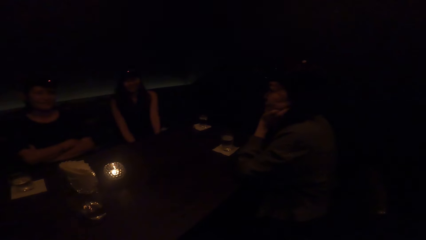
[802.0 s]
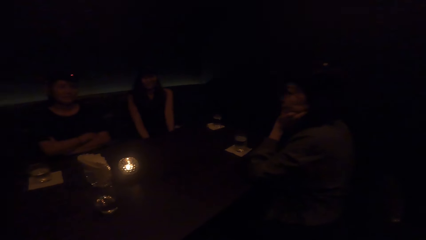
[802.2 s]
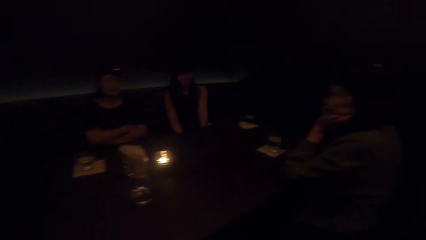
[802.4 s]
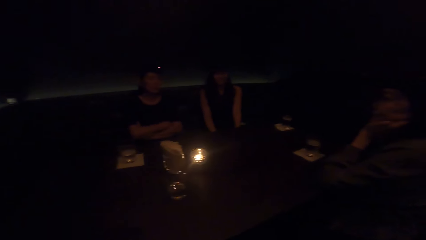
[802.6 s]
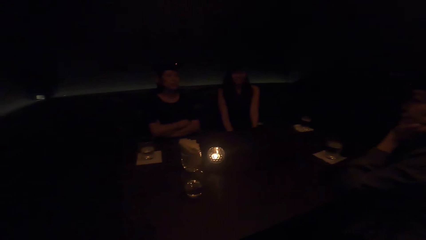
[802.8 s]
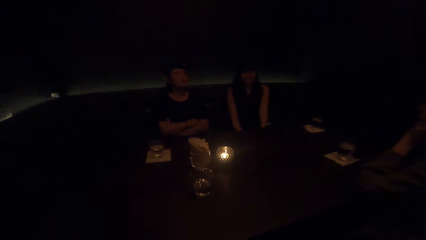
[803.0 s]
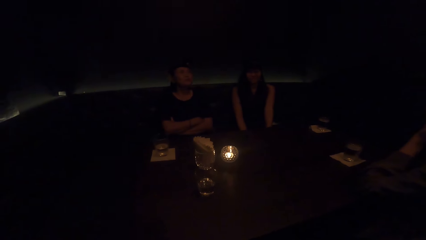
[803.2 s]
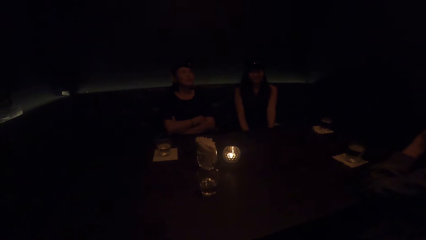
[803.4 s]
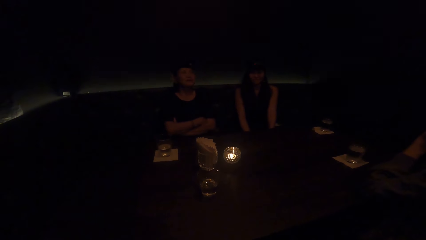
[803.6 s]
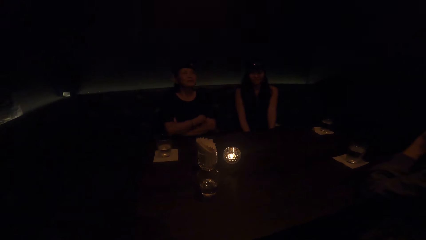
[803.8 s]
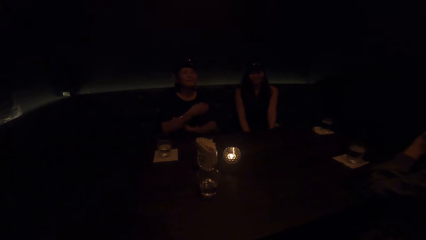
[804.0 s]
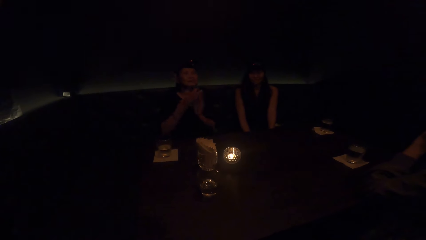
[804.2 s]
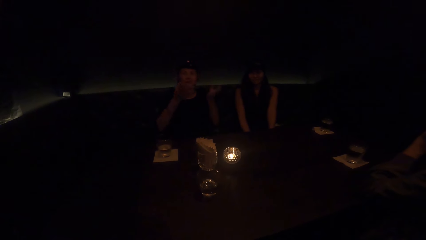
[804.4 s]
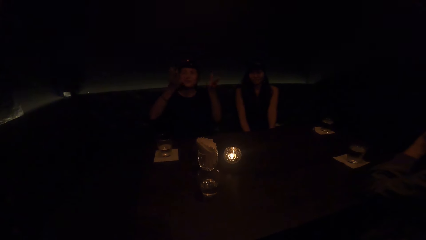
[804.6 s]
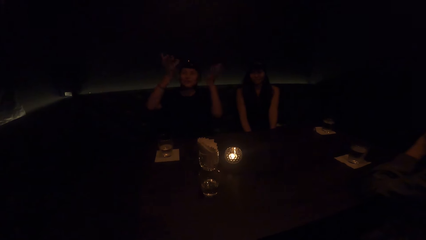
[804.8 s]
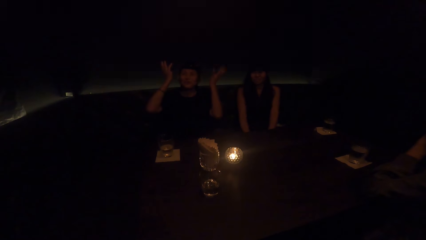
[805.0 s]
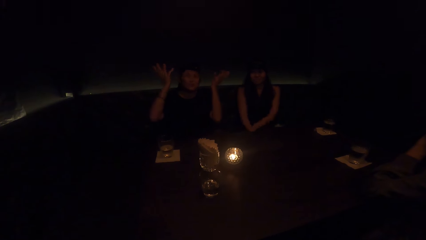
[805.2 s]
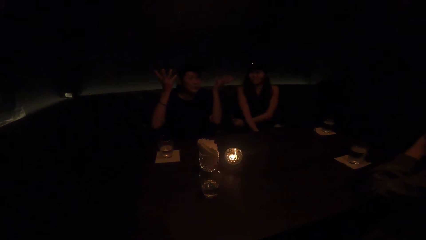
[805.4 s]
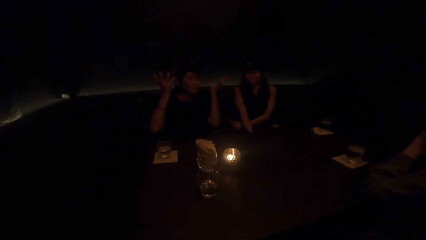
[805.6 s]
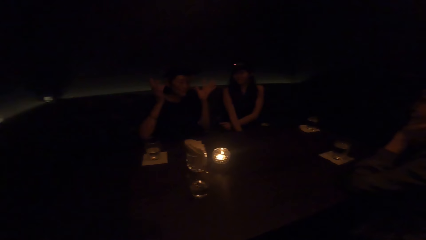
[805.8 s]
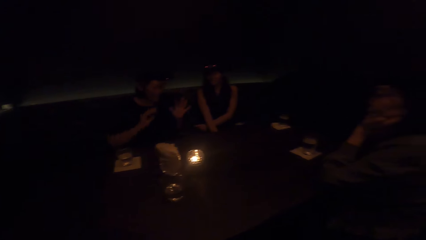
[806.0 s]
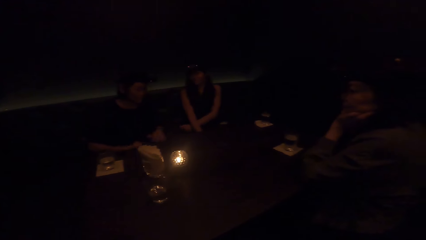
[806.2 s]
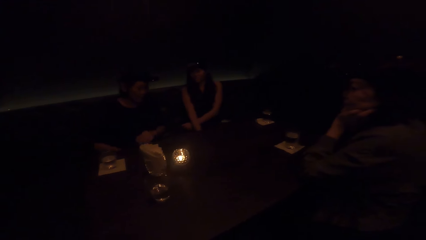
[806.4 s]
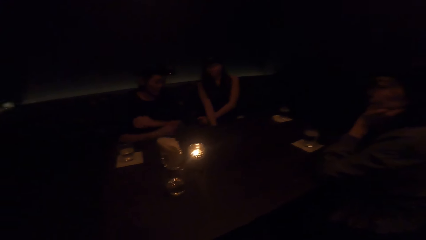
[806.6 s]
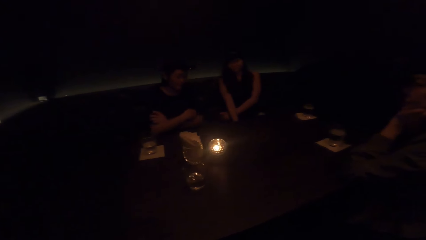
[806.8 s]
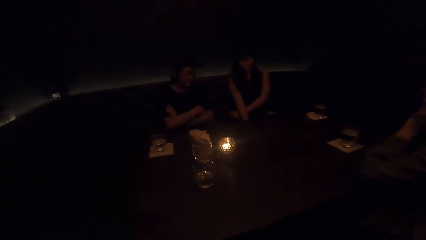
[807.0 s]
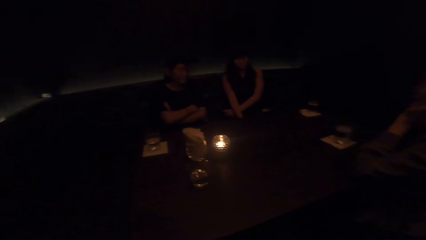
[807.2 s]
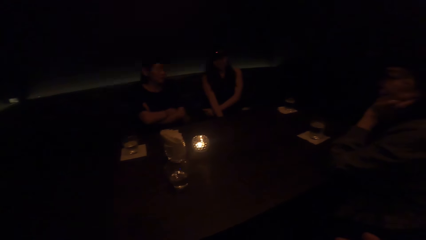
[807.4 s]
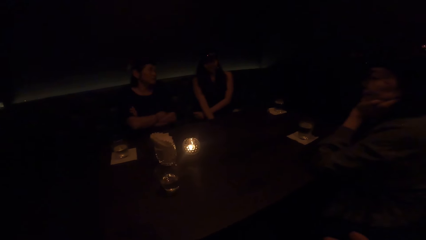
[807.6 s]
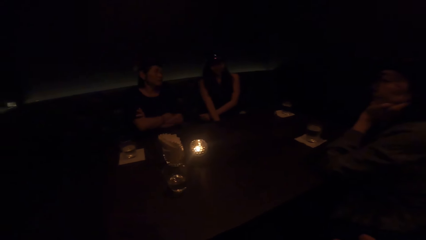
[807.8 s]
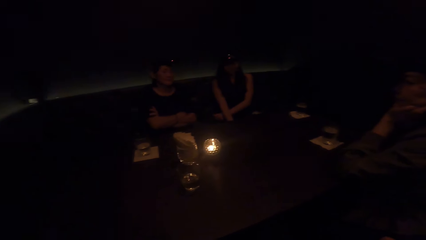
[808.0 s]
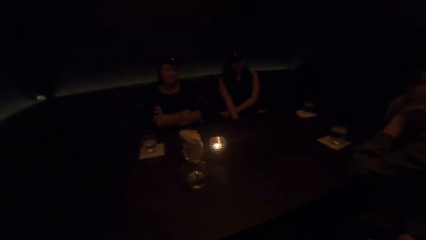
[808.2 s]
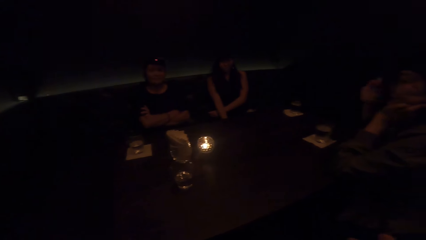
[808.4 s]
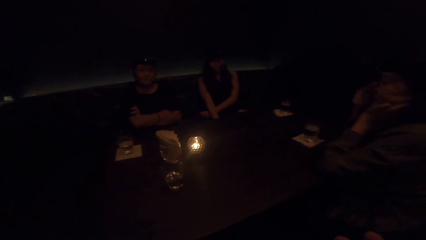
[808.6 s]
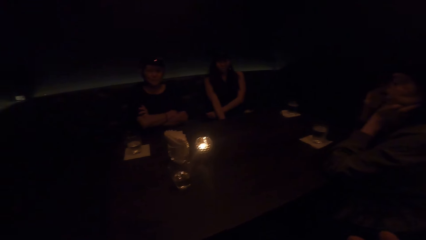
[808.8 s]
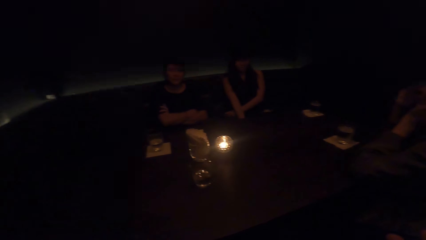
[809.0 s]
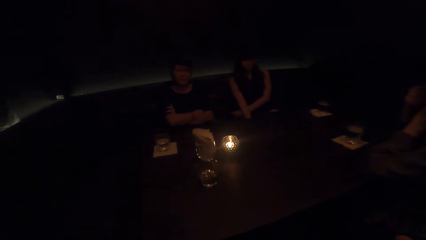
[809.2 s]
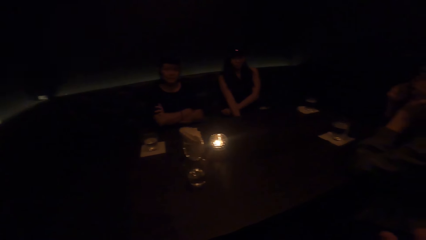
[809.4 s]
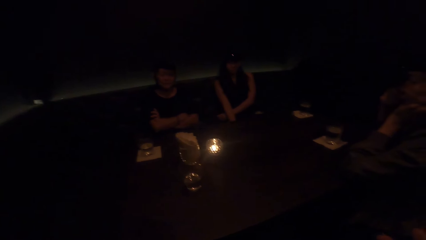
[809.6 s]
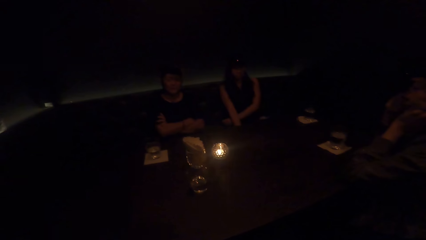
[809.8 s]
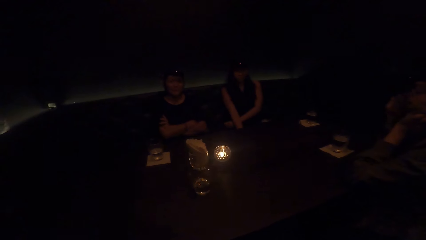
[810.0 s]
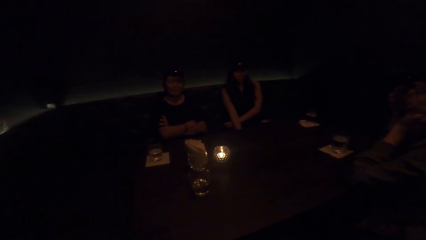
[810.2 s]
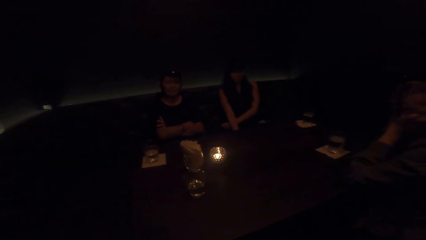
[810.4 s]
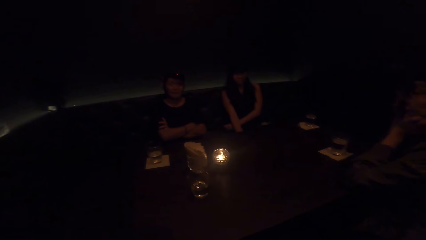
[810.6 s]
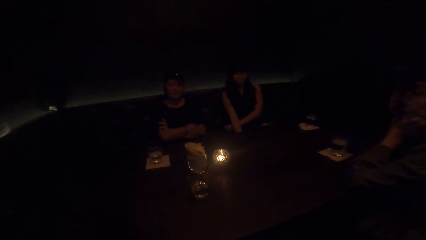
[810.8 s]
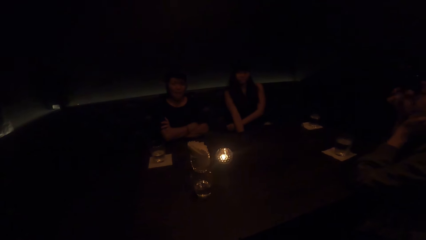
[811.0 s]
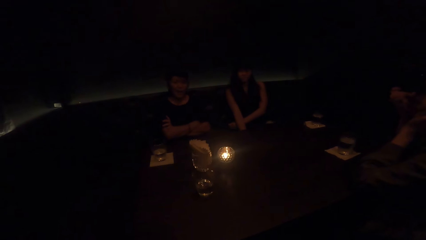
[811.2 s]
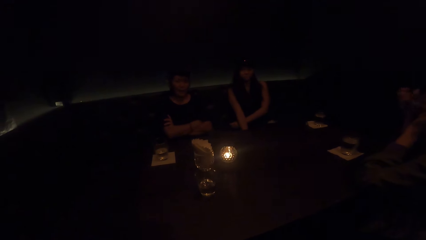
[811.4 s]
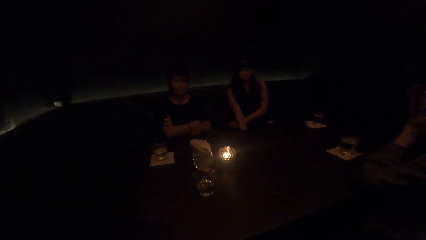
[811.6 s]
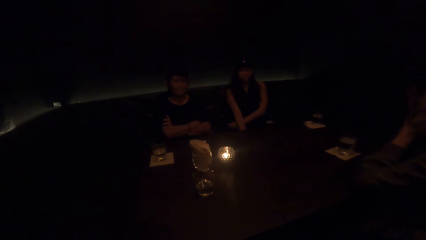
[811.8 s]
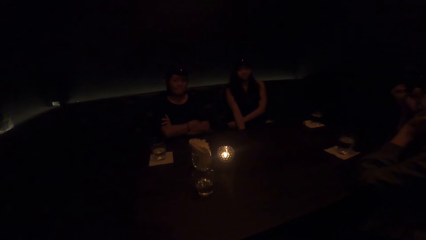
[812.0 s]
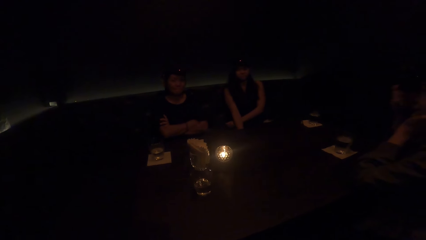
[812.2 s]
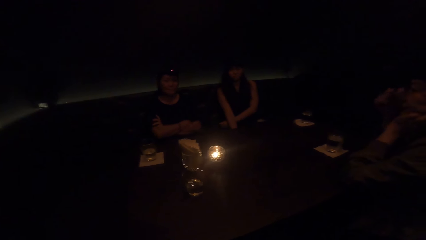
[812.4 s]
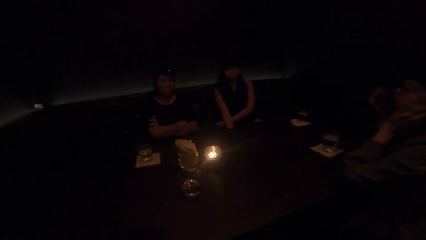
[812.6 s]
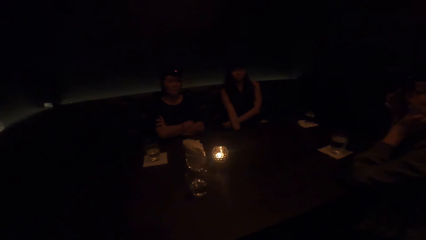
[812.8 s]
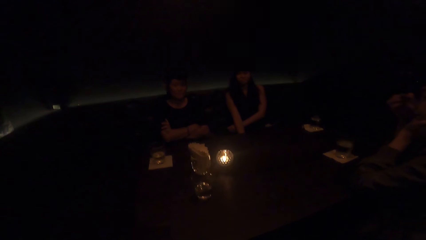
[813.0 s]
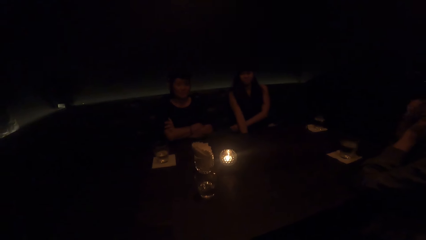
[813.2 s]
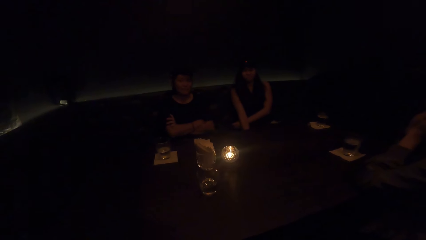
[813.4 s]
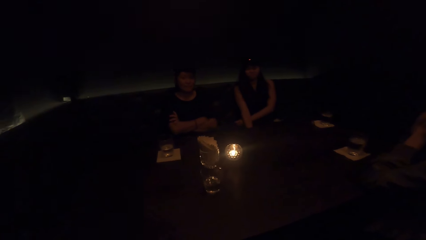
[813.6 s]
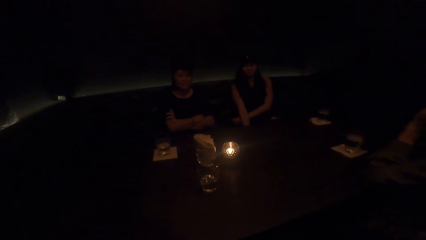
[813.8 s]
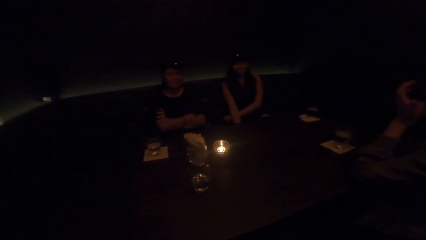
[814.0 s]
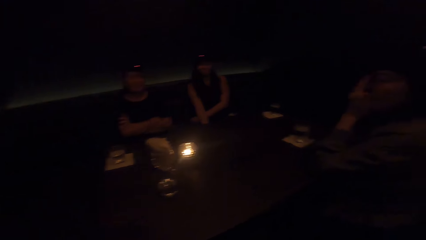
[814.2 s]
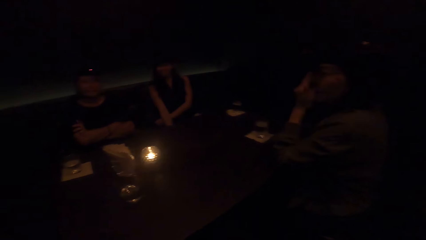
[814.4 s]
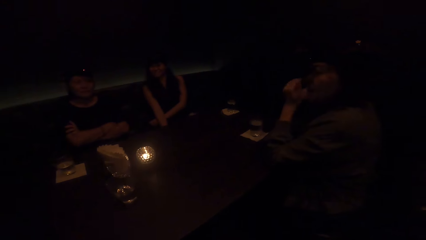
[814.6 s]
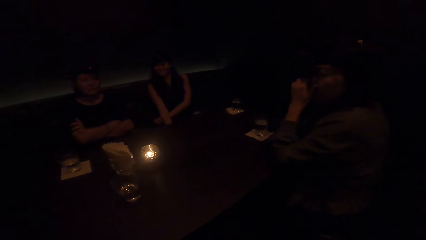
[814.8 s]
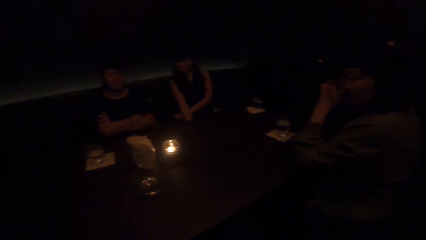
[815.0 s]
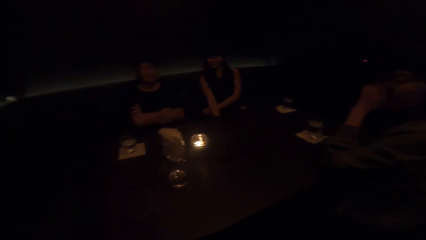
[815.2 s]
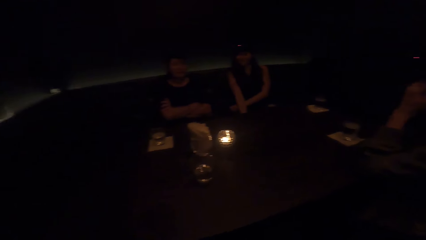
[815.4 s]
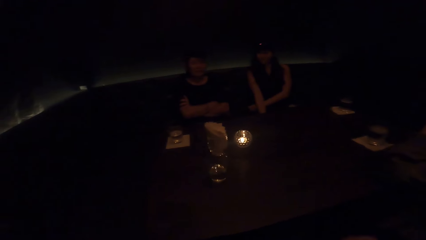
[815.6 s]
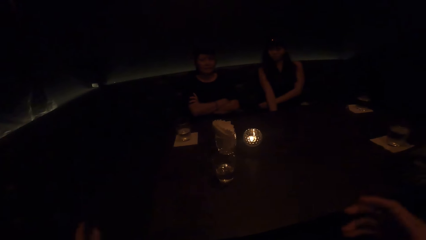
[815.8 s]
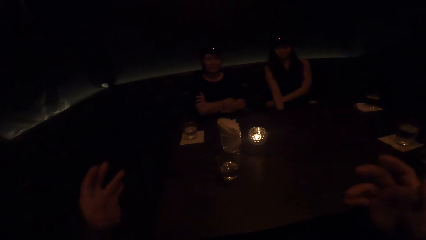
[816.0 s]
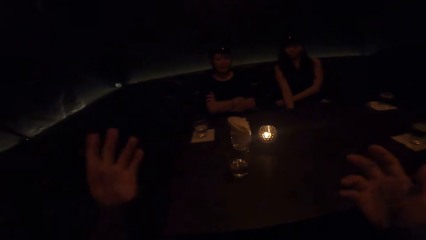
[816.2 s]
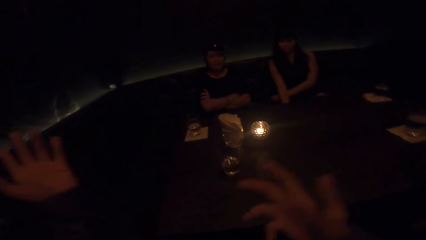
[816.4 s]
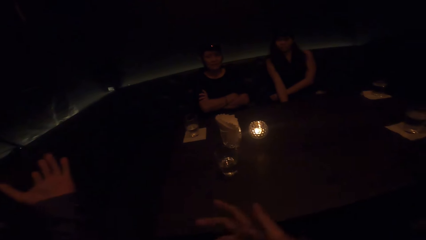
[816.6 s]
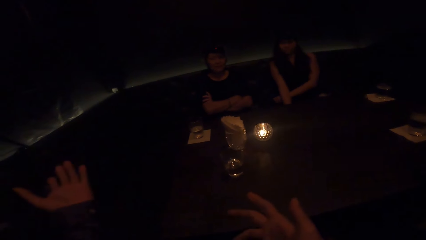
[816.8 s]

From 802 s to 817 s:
A lady sways hands. The lady talks. A woman raises both hands up. Another lady moves hands. The first lady crosses hands. The woman brings both hands down. A person touches the face. The person touches the face again. The camera wearer sways hands.
